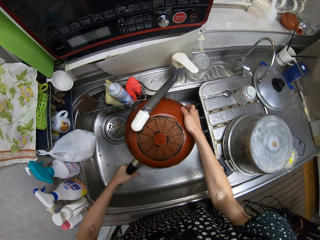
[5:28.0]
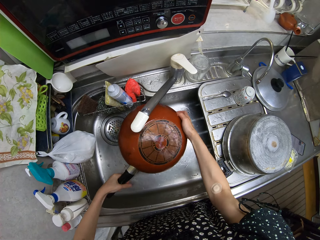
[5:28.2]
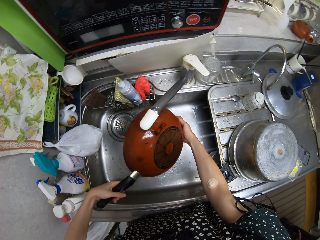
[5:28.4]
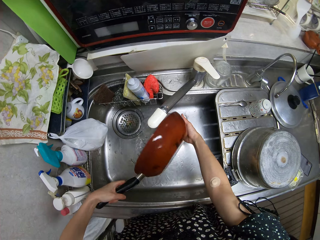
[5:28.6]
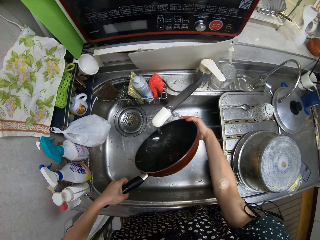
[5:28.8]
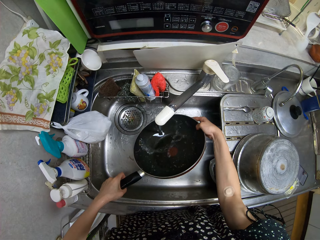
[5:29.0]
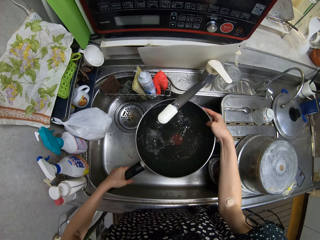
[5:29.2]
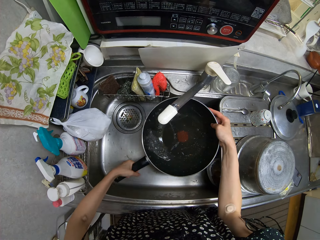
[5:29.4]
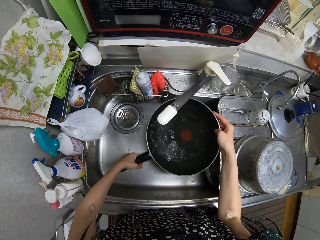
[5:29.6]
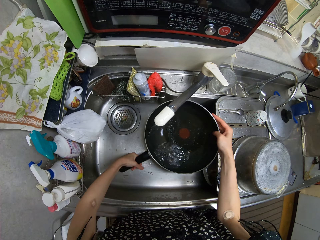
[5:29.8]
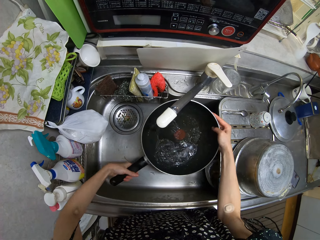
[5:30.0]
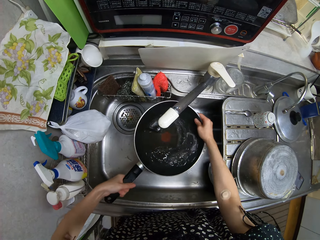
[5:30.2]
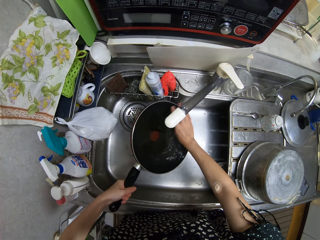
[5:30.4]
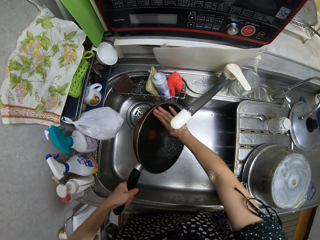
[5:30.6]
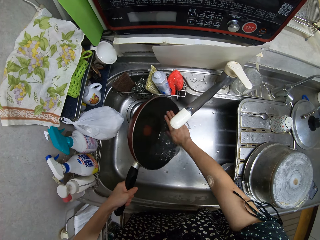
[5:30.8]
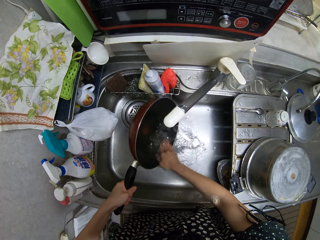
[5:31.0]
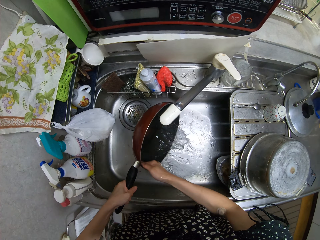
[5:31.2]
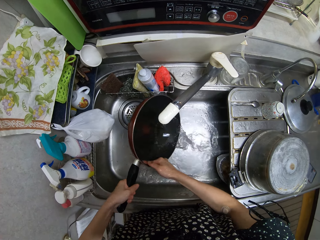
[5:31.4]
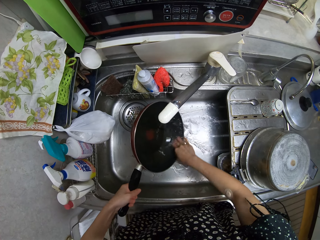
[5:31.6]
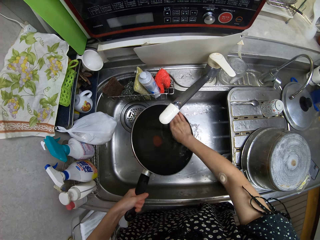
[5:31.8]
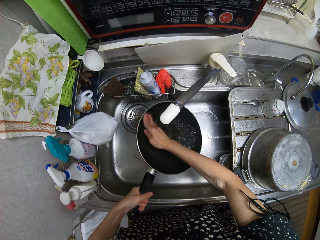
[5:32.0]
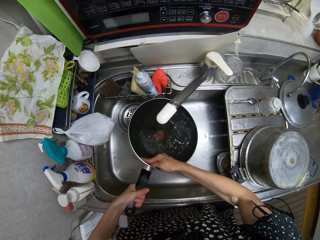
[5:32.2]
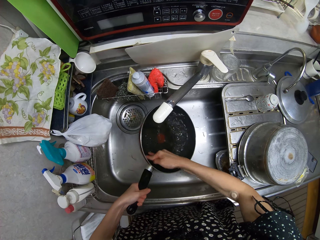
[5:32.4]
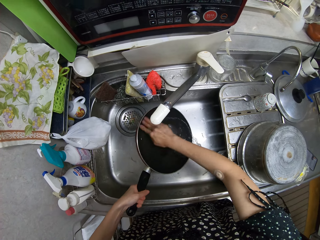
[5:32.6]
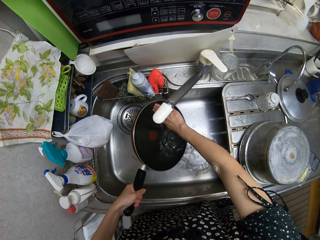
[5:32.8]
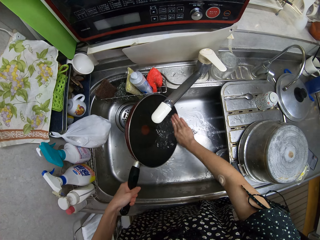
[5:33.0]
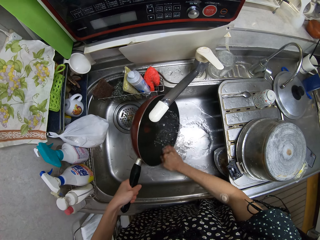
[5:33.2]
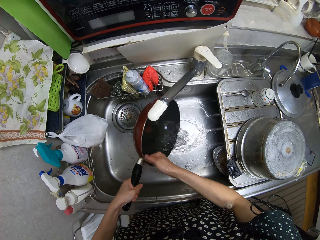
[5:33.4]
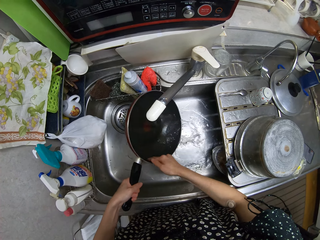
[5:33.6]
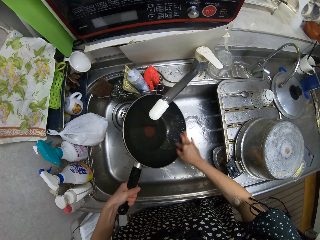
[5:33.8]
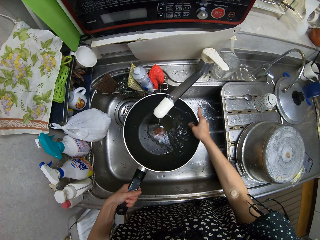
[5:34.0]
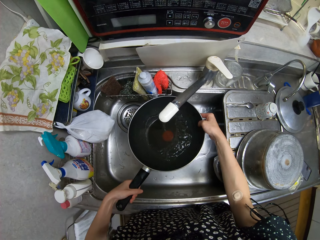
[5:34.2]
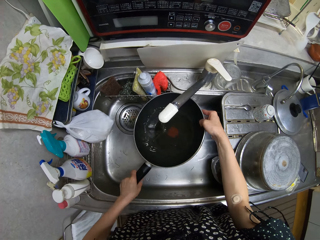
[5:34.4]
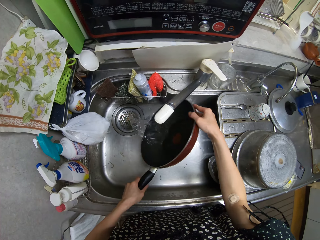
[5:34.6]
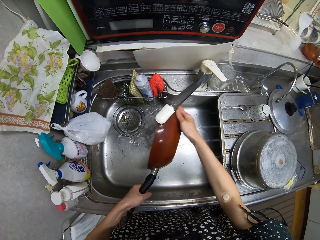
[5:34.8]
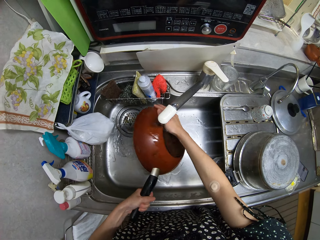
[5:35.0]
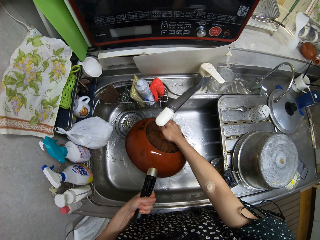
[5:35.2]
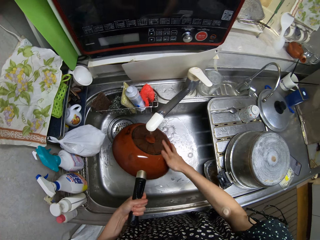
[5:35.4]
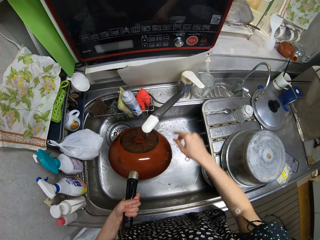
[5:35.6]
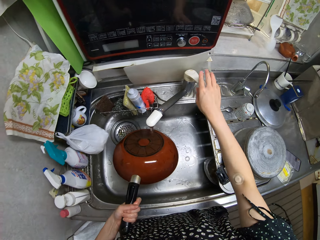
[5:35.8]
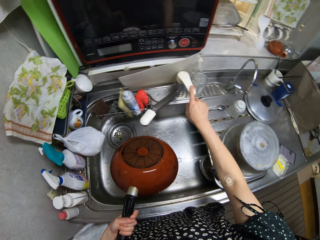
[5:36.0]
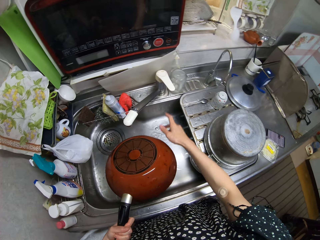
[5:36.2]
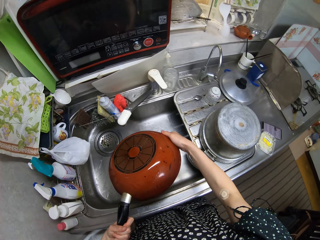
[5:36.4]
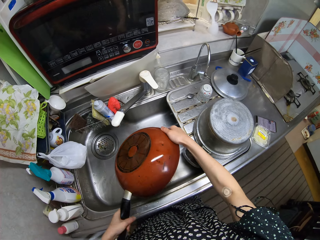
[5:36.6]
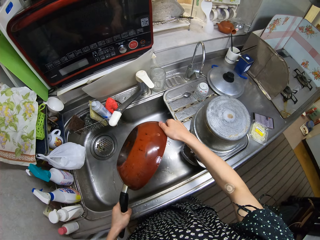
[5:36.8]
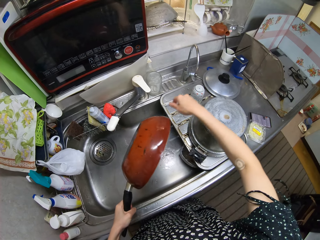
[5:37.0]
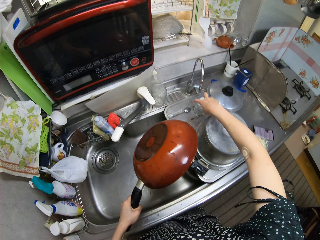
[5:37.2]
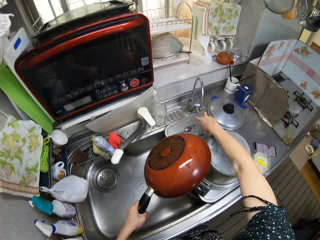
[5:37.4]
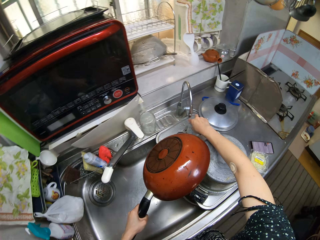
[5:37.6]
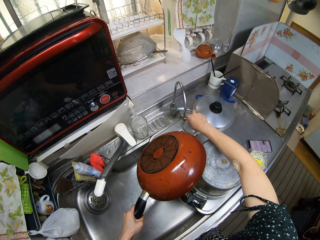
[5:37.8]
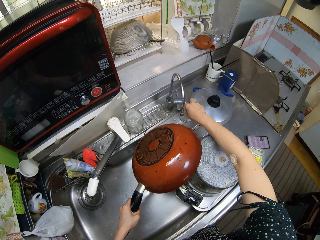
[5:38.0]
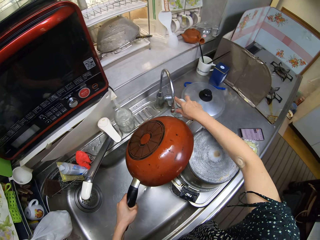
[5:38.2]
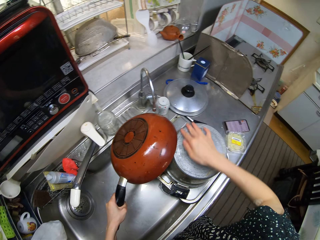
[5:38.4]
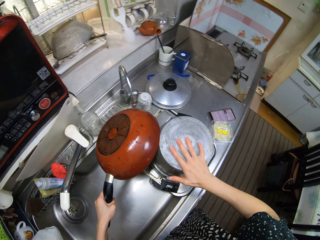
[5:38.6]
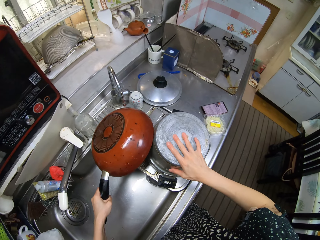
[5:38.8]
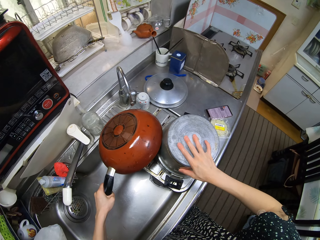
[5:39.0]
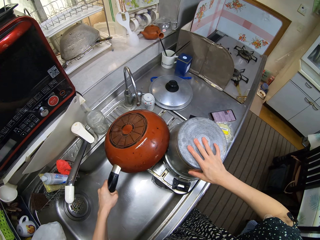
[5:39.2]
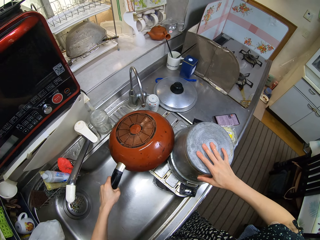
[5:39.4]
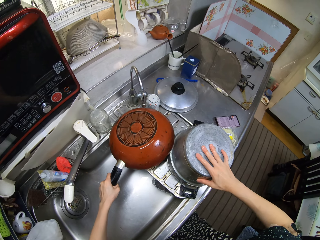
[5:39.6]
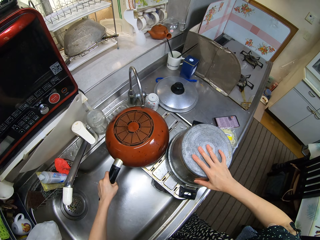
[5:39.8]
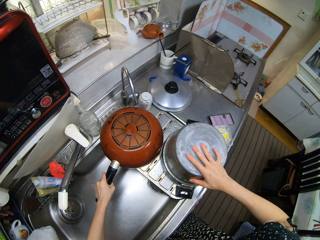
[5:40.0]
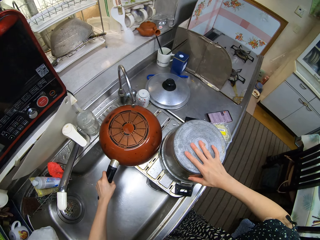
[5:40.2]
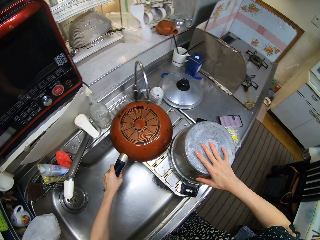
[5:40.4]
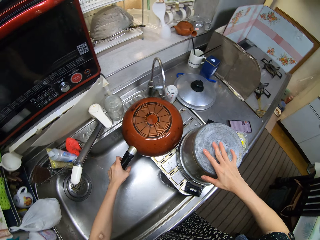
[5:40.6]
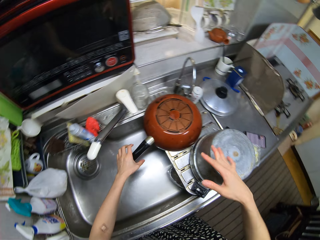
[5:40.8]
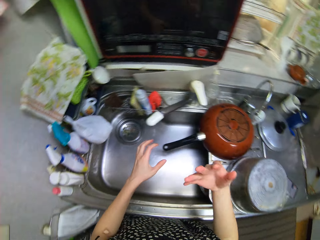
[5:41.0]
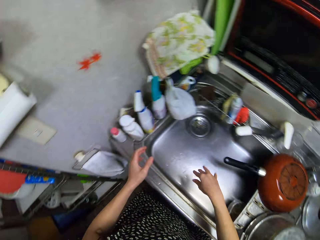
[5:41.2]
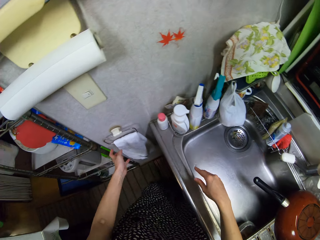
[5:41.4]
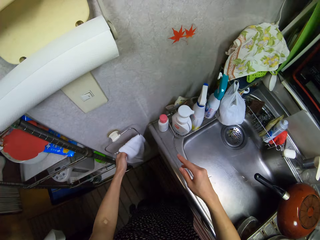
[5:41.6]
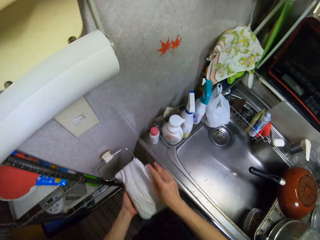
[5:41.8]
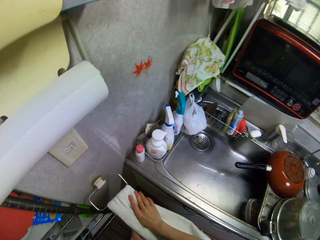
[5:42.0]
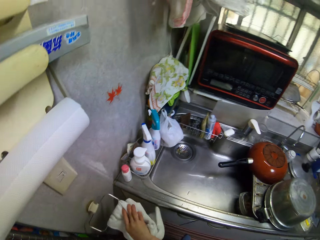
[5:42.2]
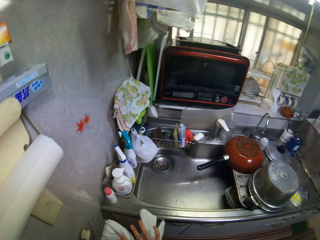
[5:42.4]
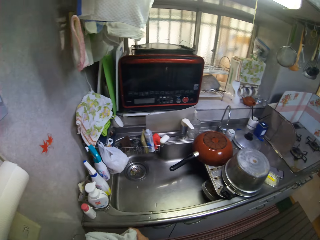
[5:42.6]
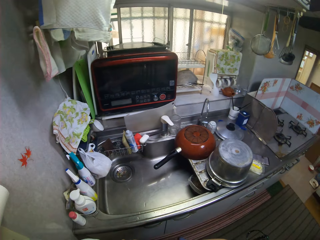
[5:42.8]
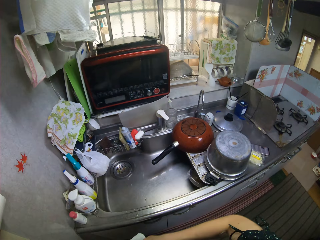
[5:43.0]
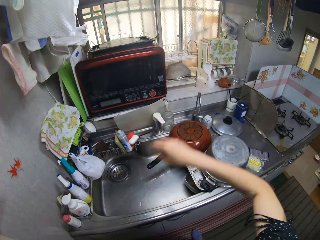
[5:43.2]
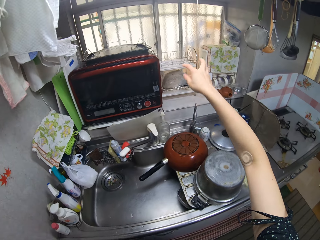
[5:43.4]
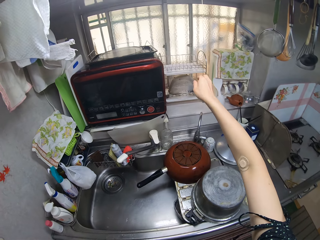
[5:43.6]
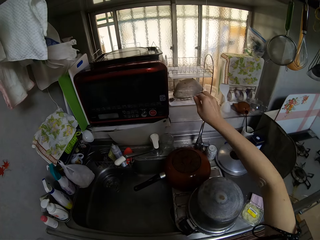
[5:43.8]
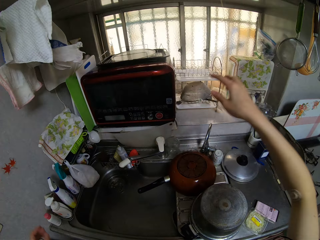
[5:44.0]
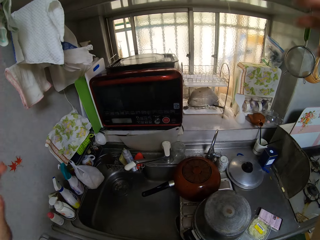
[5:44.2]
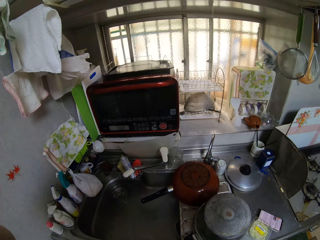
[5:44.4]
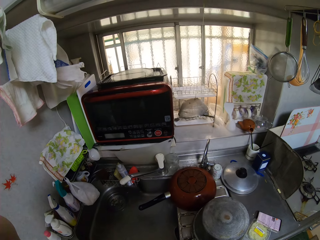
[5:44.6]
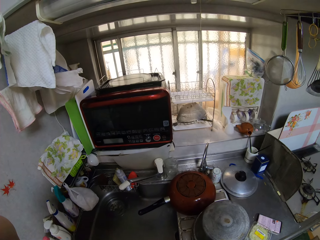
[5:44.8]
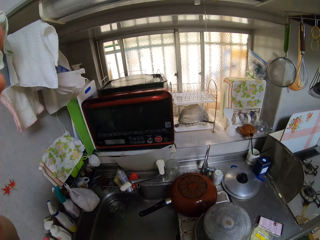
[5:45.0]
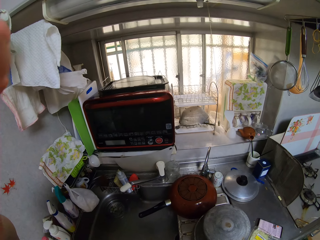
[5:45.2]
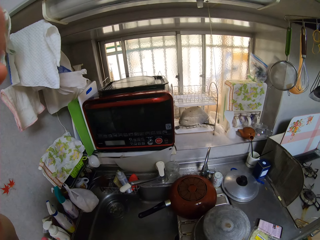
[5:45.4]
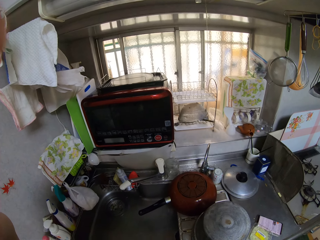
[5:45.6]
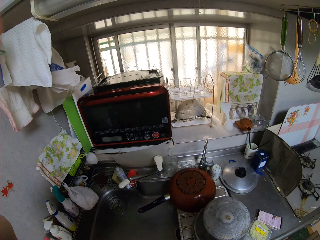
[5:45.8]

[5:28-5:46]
The camera wearer turns off the sink faucet with his right hand. He adjusts a container on the sink countertop with his right hand. He adjusts a cooking pot on the sink countertop with his right hand. He places the frying pan on the sink countertop with his left hand. He cleans his hands with a napkin. He pulls a rope switch with his right hand. He switches off the lights. He moves the hands.
